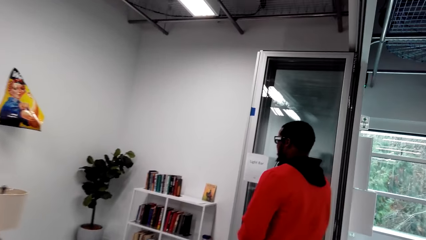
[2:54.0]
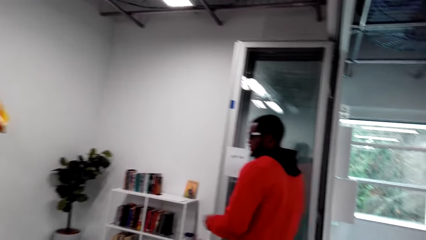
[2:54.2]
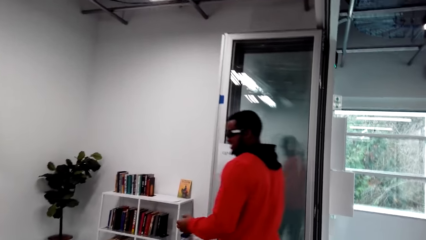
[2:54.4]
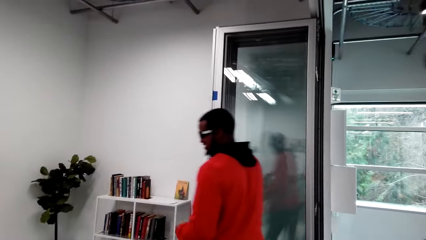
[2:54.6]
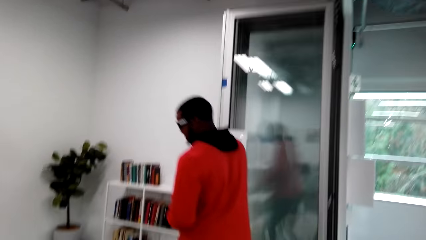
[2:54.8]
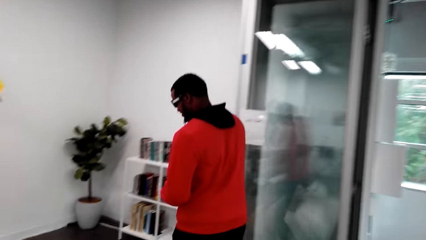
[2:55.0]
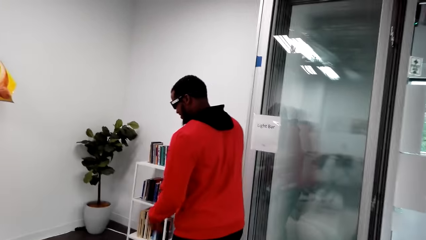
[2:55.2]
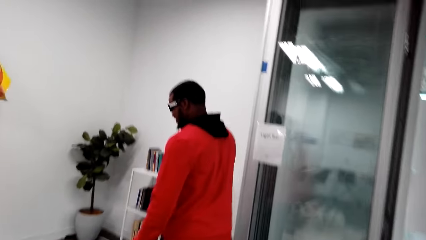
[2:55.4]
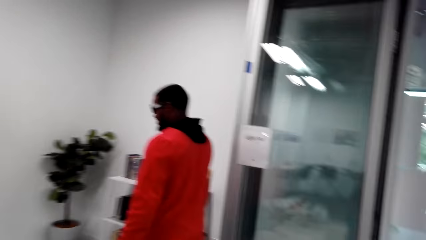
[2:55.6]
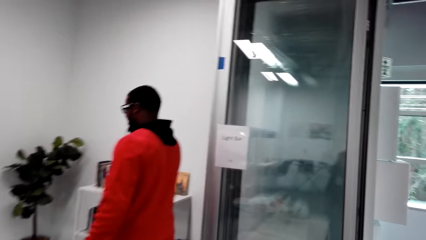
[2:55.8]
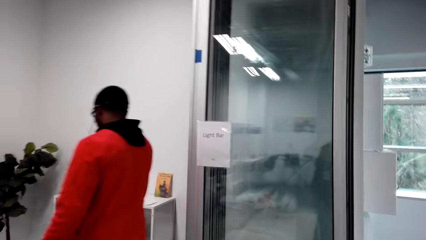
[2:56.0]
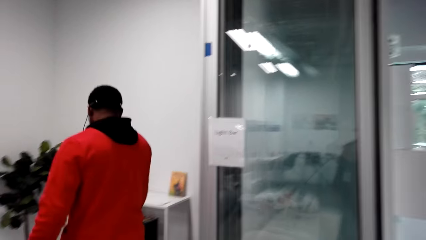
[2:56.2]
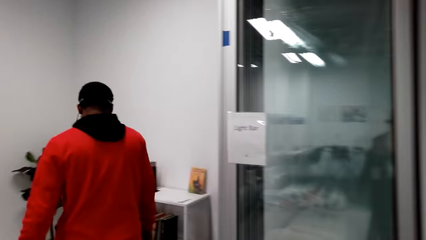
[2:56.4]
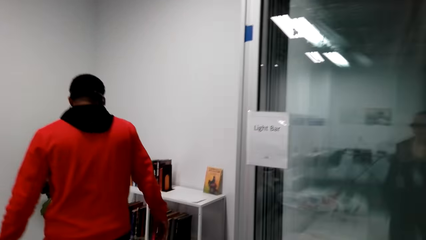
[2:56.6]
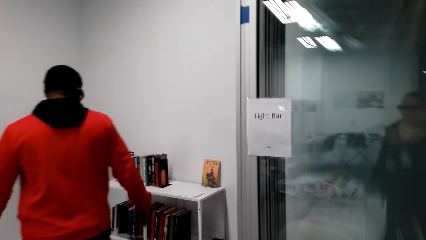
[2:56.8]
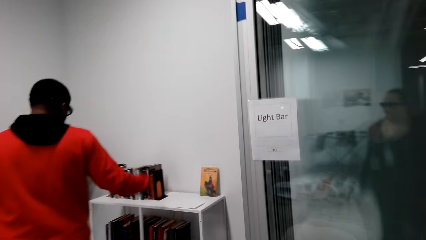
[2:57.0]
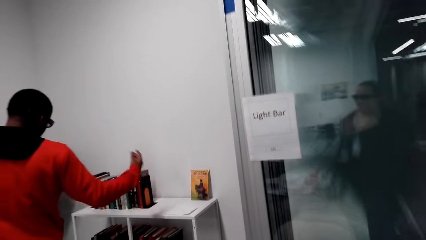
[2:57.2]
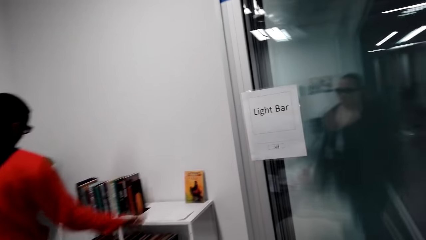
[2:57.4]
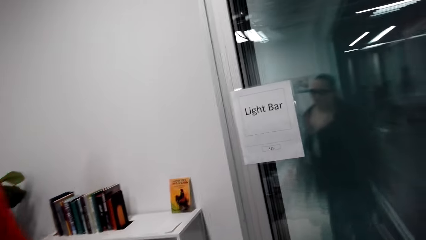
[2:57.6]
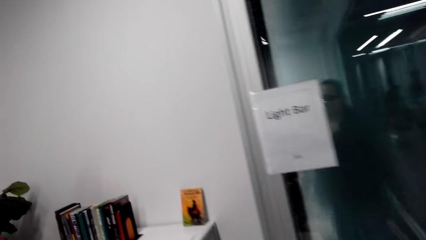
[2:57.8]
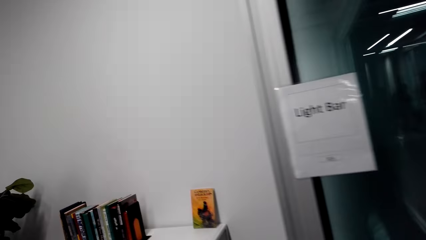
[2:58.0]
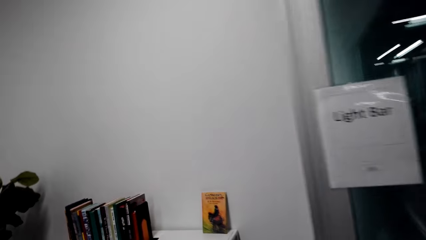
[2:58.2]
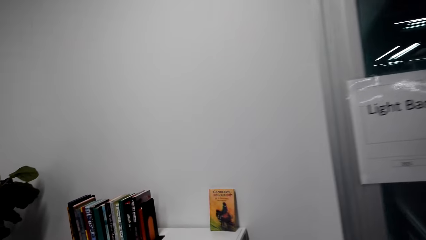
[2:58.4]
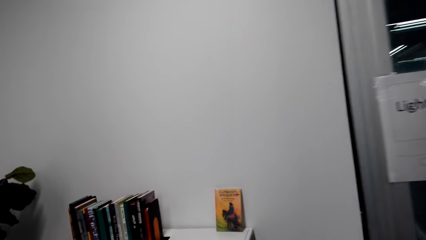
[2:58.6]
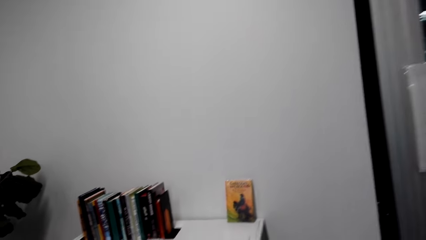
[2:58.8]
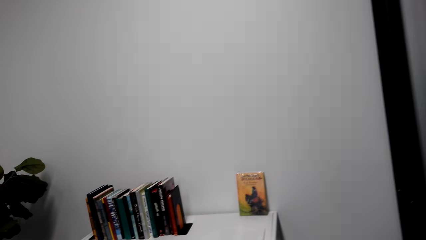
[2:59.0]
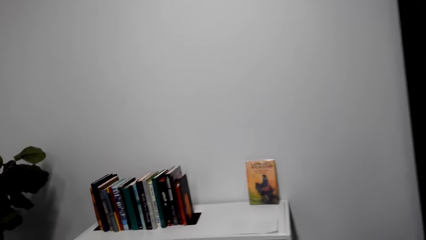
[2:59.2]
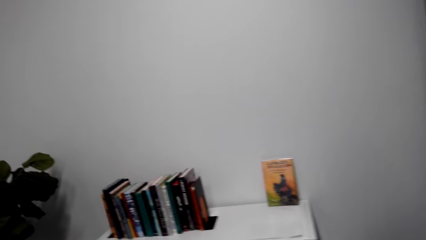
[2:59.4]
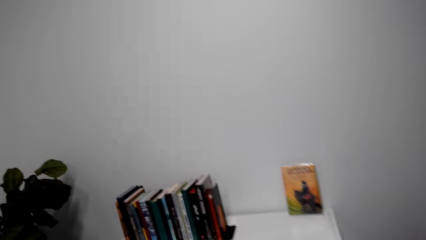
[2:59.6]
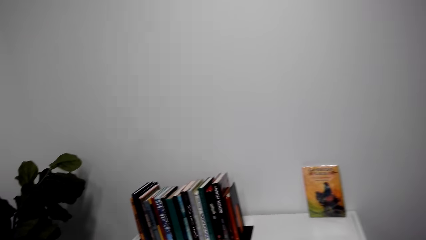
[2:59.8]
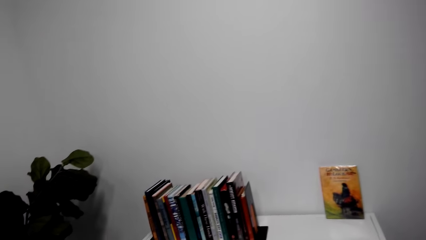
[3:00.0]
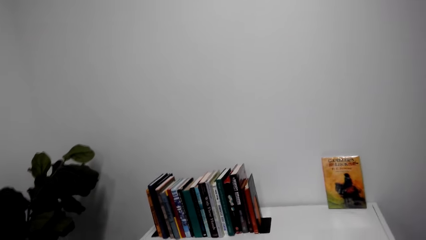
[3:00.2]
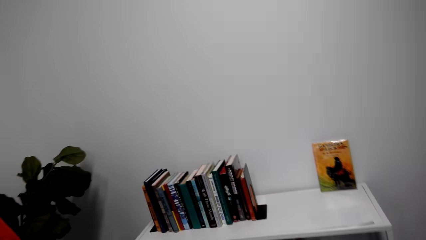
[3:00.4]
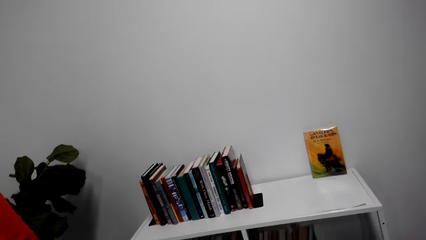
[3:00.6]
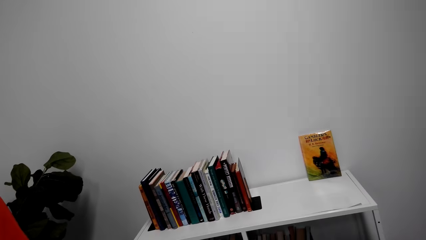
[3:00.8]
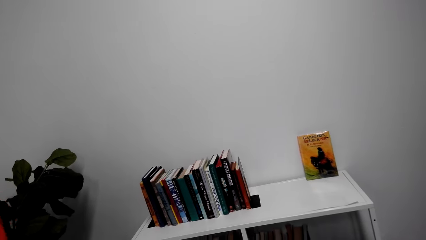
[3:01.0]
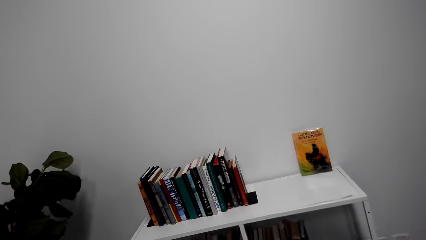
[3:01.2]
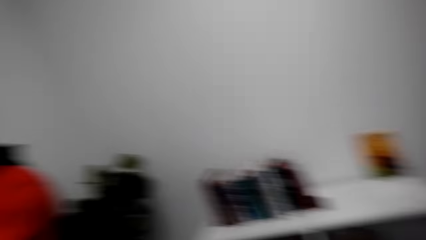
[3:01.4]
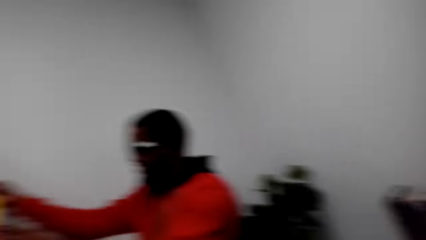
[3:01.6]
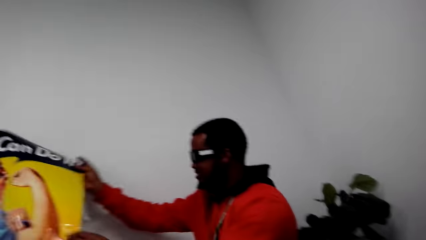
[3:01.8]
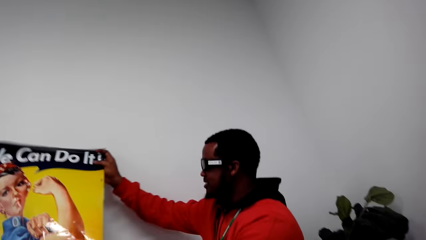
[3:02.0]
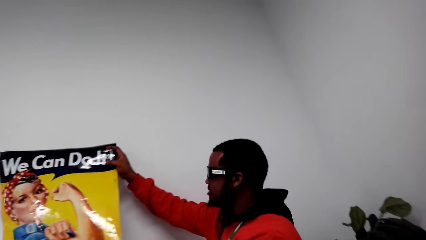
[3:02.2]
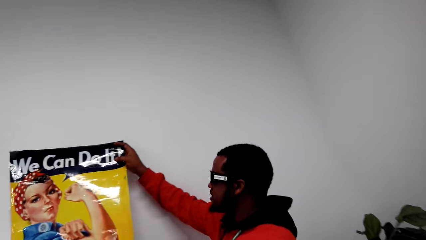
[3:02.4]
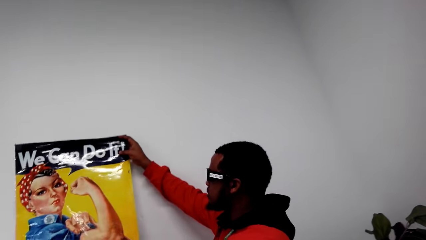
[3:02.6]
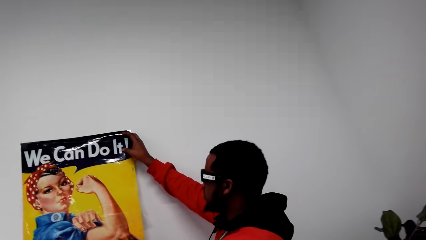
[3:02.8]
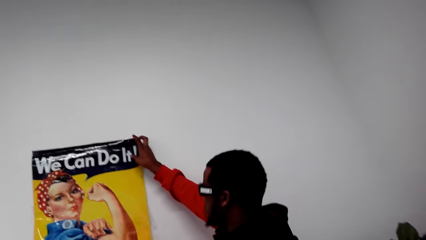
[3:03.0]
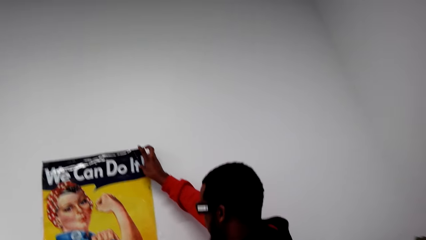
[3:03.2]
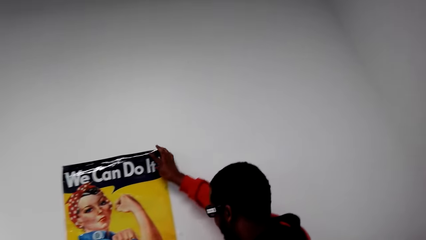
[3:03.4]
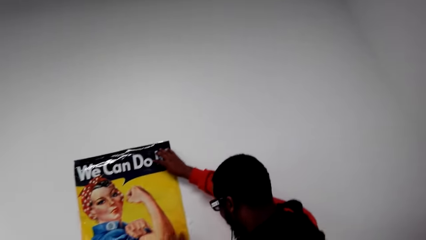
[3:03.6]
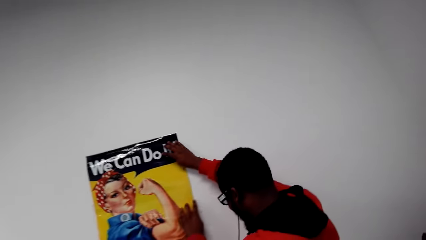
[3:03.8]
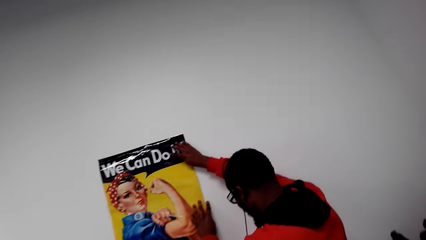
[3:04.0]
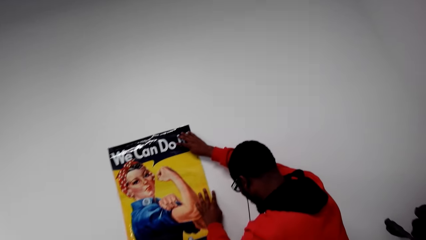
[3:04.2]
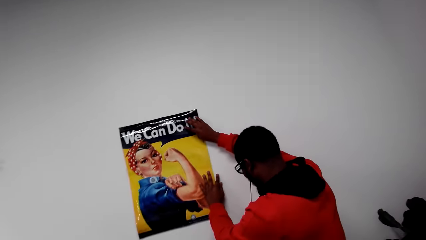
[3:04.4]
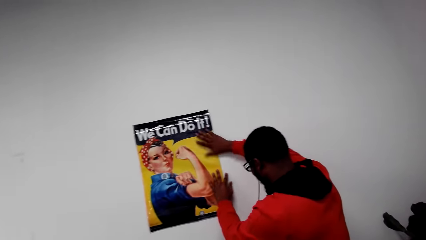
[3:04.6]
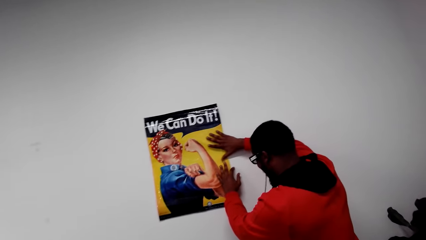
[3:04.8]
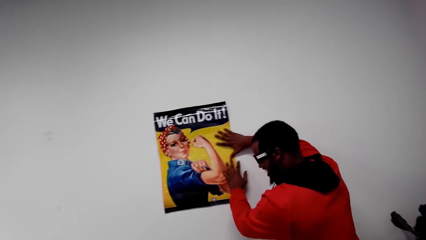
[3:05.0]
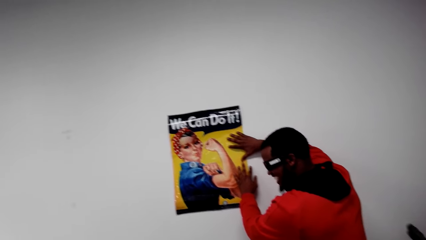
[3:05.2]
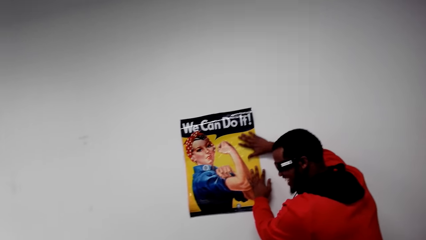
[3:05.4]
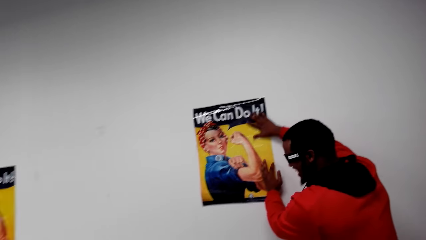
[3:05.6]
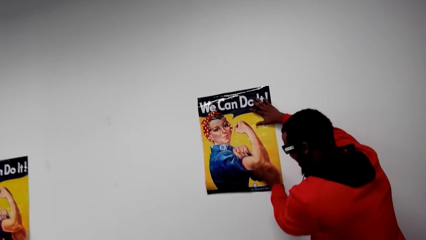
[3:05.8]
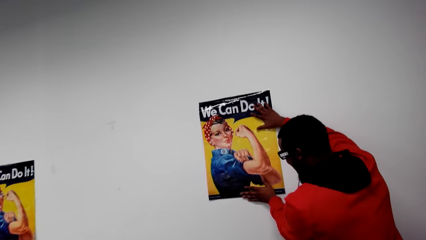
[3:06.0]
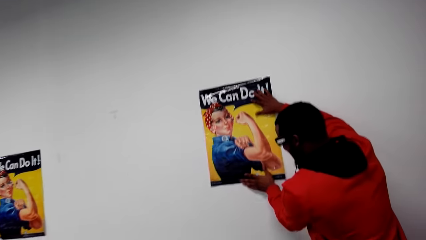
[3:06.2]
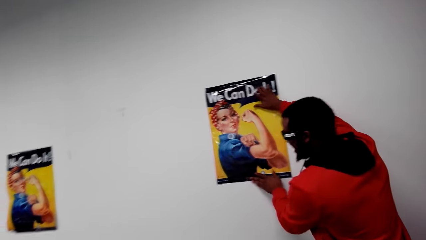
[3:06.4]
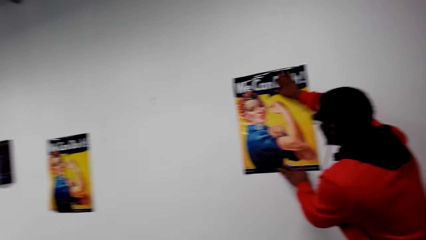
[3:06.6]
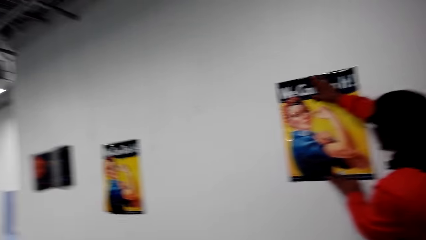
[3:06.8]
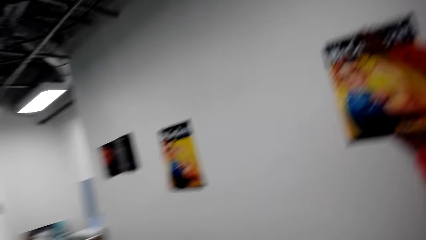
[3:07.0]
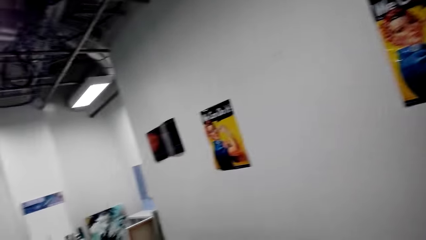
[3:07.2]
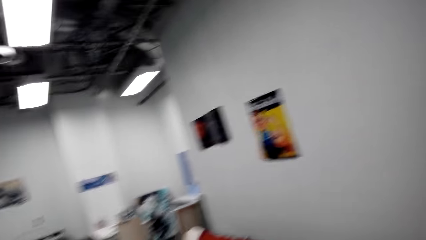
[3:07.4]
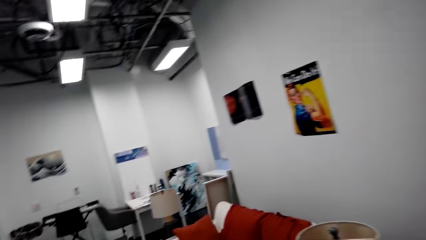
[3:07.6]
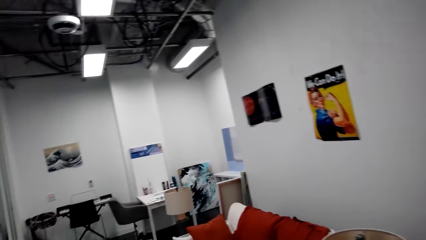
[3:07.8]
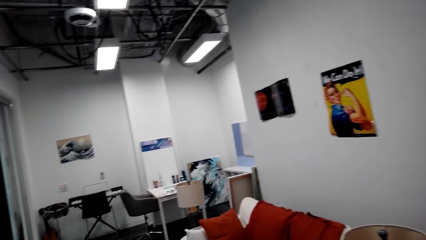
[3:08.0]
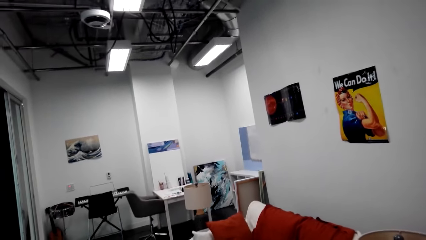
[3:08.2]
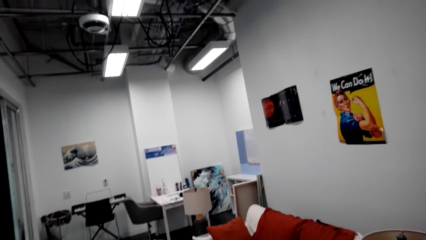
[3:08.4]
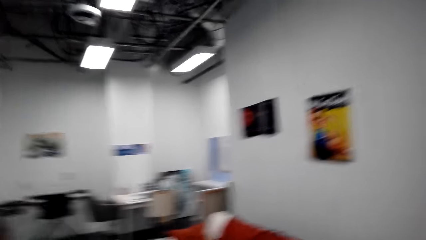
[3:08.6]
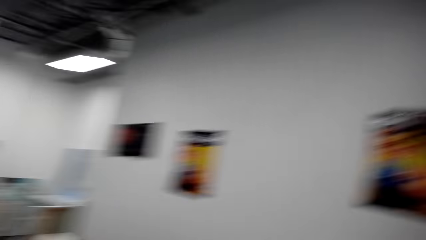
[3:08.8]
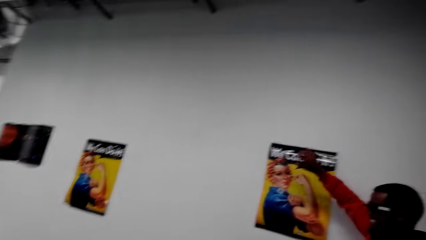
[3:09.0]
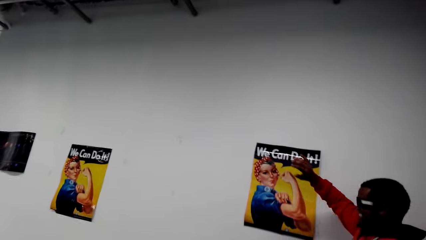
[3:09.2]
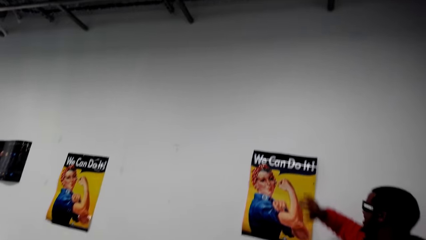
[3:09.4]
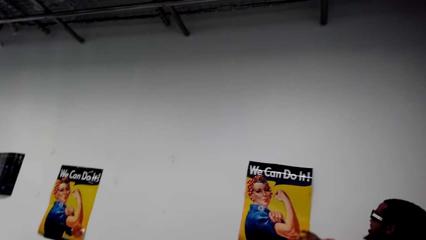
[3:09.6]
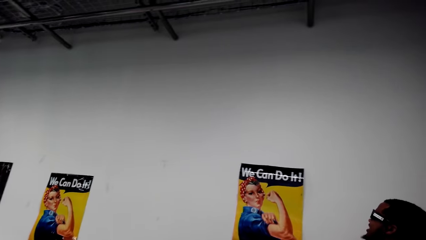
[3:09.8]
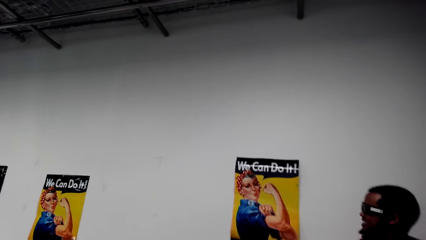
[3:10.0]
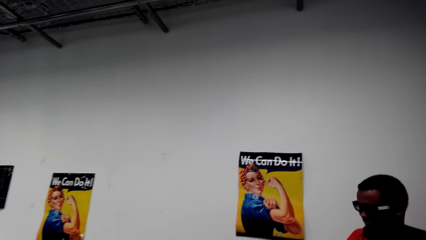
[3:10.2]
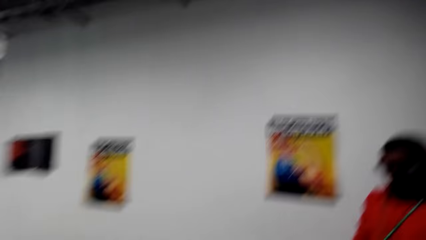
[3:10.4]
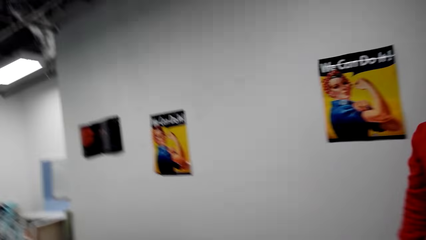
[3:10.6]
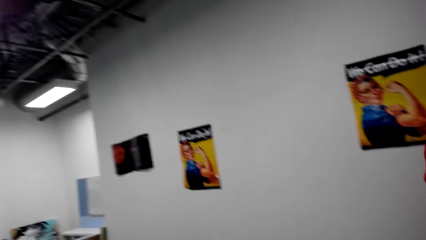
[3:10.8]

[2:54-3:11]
A man talks to the camera wearer. The man touches a poster on the wall. The camera wearer laughs. They look around.
